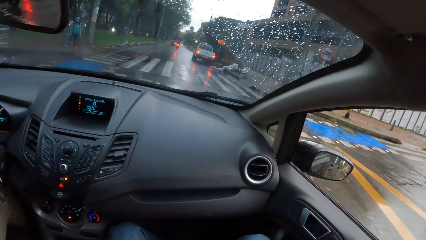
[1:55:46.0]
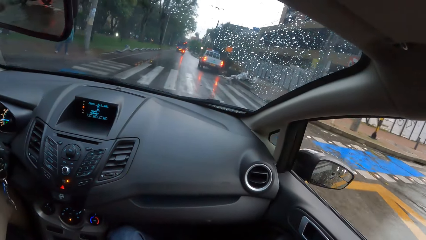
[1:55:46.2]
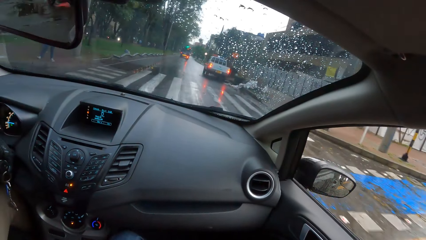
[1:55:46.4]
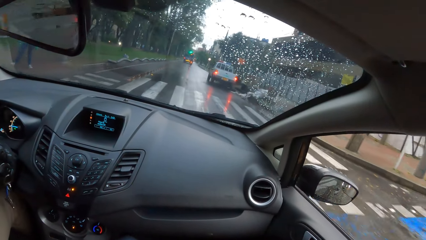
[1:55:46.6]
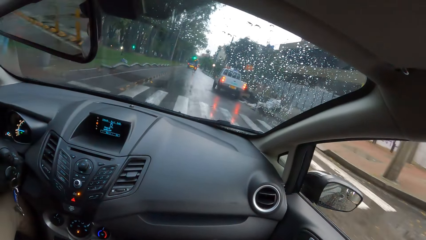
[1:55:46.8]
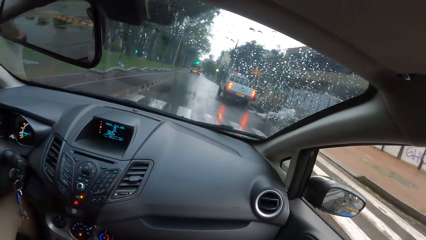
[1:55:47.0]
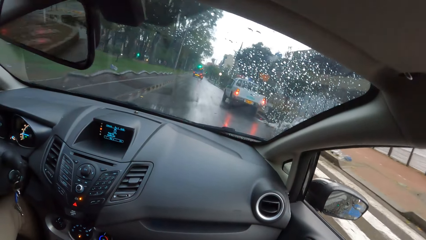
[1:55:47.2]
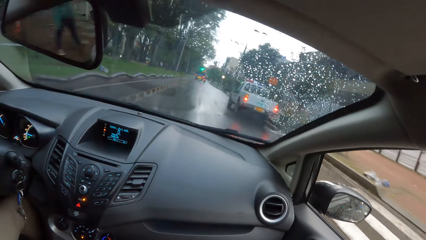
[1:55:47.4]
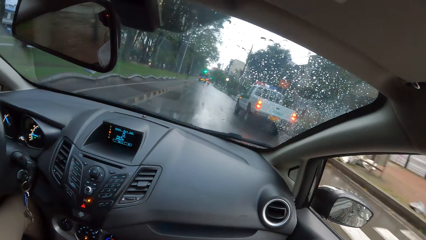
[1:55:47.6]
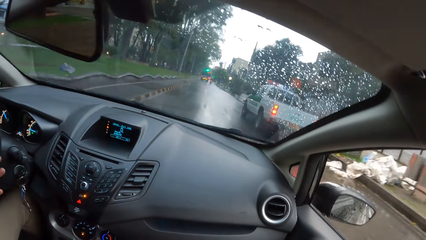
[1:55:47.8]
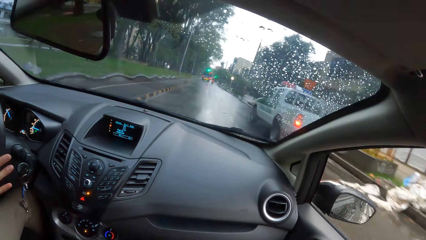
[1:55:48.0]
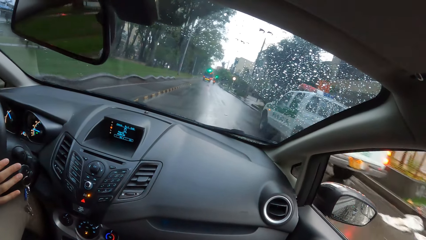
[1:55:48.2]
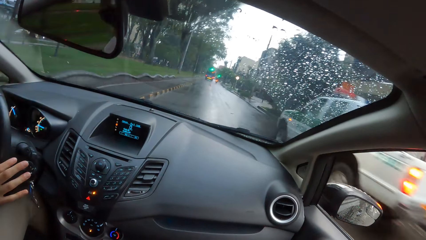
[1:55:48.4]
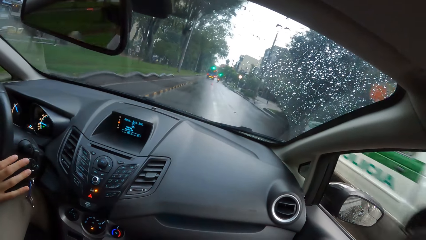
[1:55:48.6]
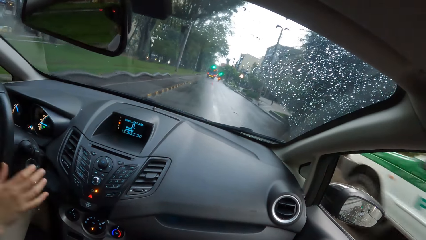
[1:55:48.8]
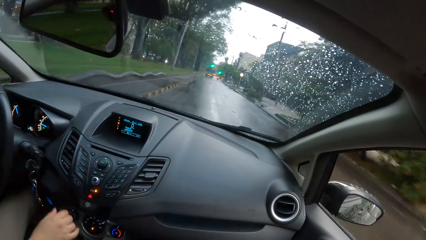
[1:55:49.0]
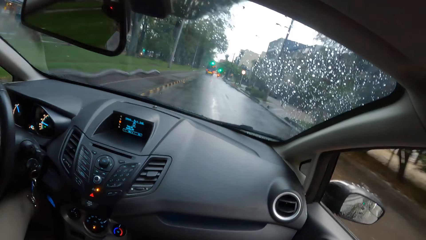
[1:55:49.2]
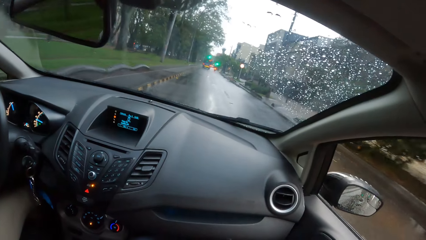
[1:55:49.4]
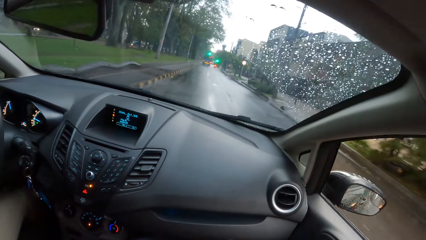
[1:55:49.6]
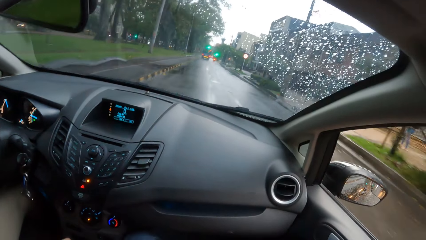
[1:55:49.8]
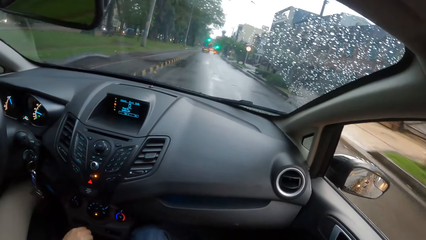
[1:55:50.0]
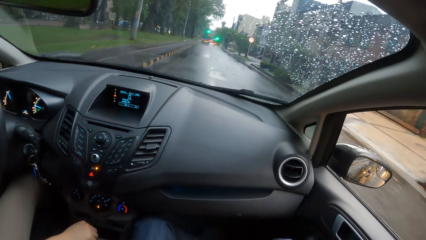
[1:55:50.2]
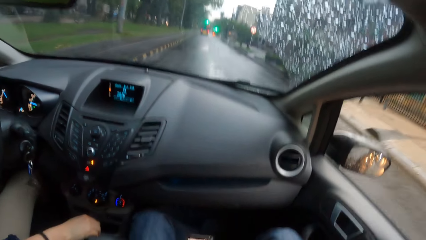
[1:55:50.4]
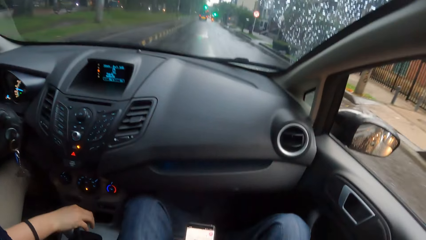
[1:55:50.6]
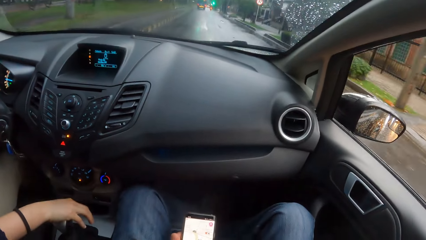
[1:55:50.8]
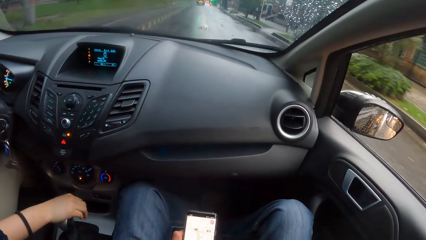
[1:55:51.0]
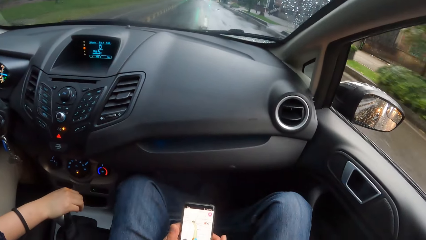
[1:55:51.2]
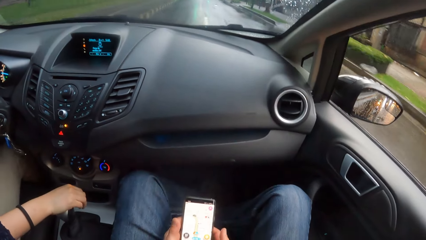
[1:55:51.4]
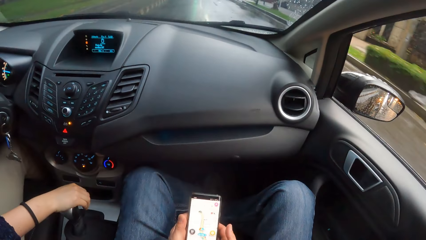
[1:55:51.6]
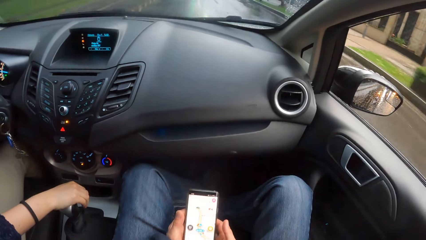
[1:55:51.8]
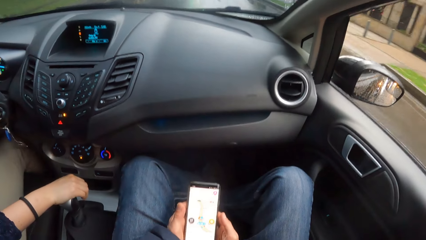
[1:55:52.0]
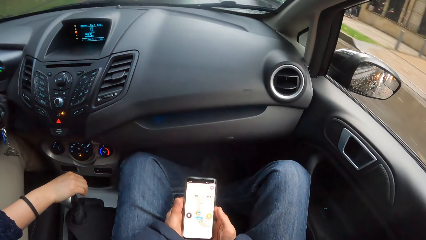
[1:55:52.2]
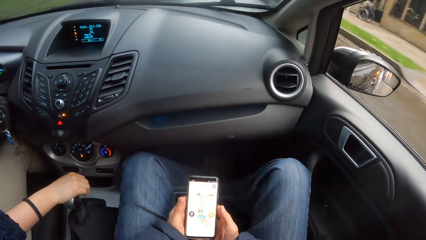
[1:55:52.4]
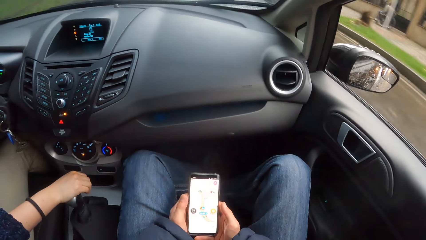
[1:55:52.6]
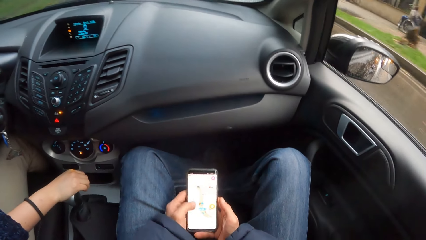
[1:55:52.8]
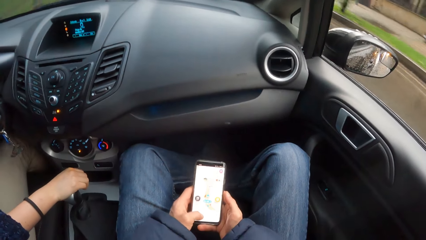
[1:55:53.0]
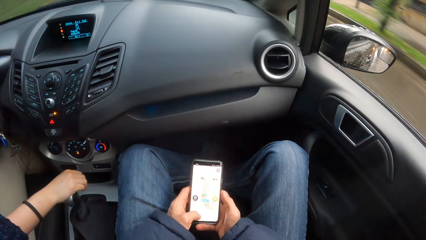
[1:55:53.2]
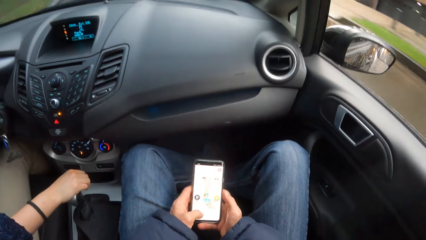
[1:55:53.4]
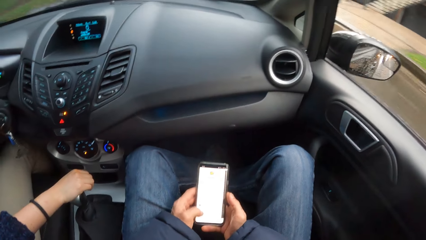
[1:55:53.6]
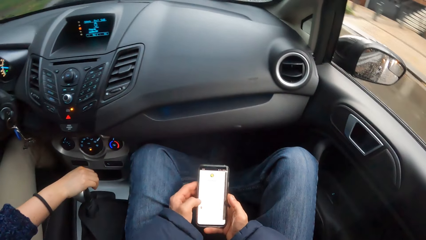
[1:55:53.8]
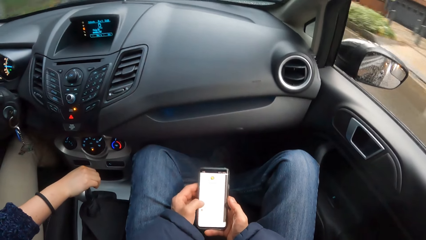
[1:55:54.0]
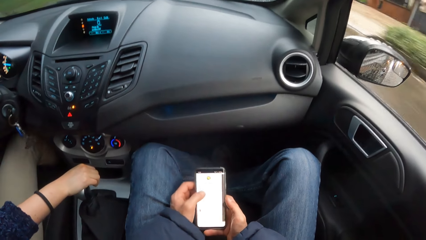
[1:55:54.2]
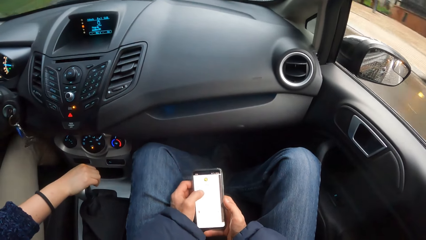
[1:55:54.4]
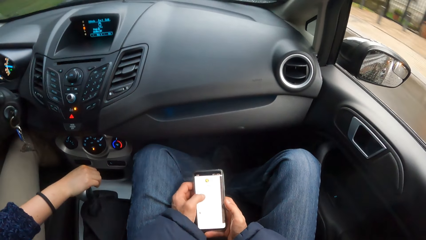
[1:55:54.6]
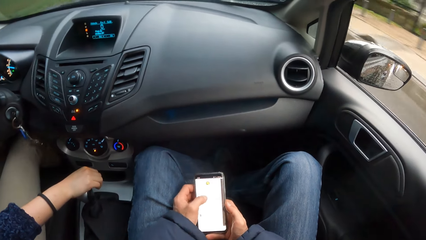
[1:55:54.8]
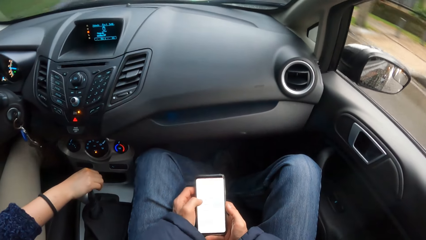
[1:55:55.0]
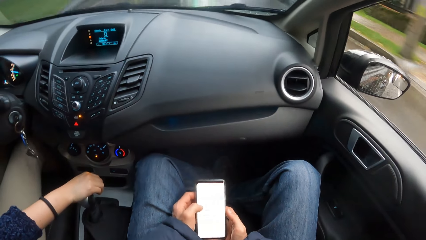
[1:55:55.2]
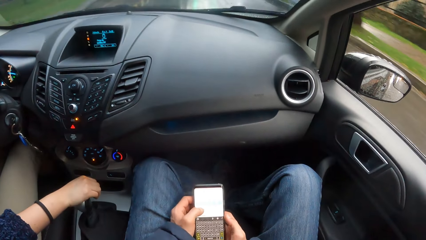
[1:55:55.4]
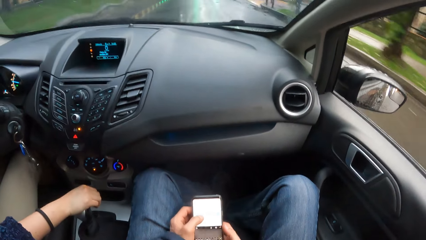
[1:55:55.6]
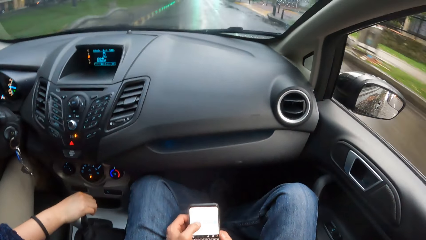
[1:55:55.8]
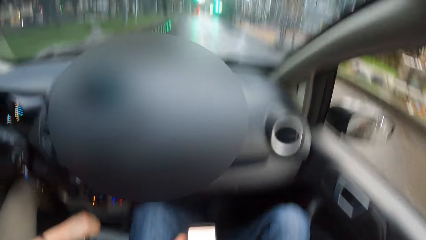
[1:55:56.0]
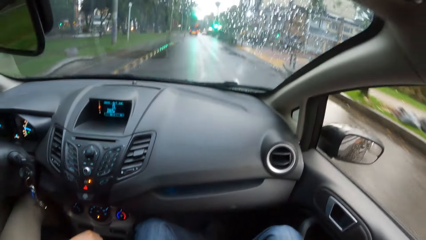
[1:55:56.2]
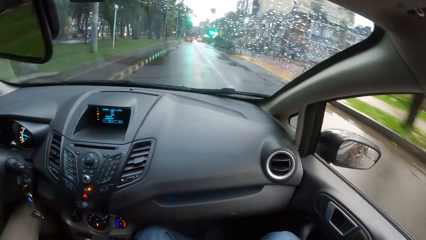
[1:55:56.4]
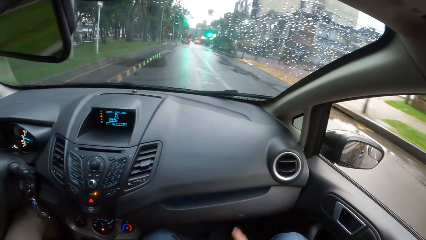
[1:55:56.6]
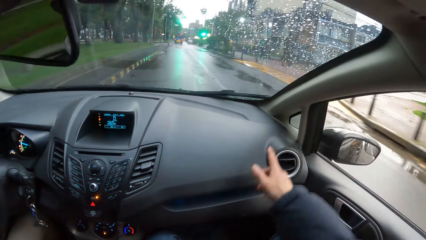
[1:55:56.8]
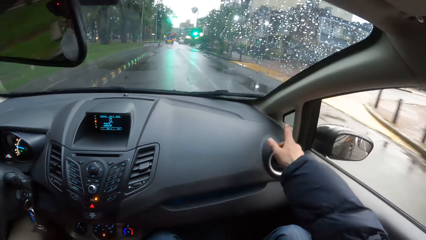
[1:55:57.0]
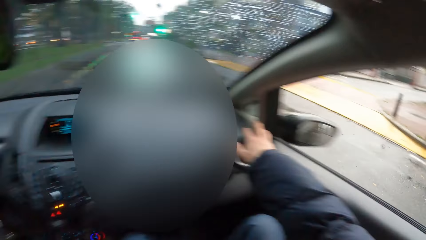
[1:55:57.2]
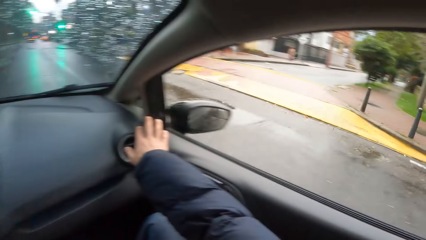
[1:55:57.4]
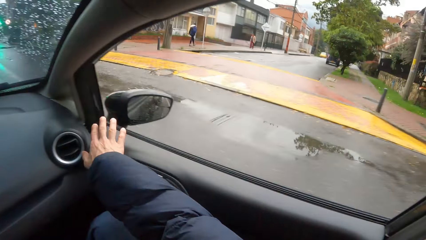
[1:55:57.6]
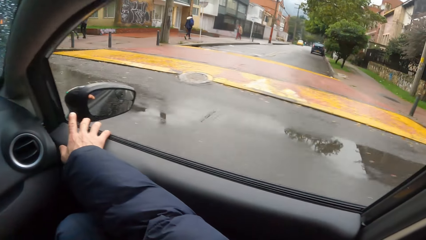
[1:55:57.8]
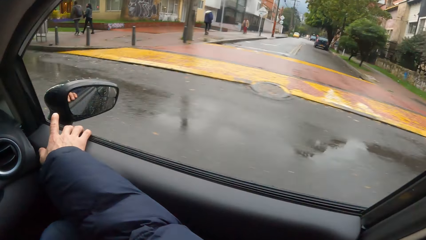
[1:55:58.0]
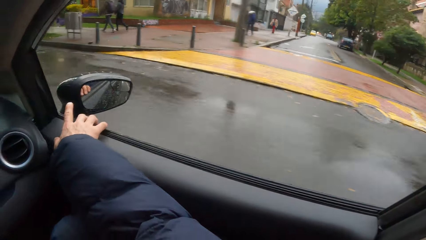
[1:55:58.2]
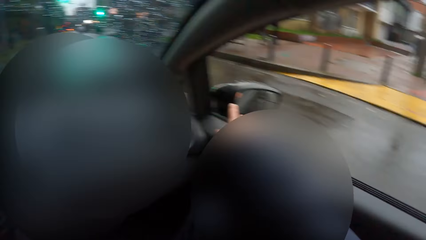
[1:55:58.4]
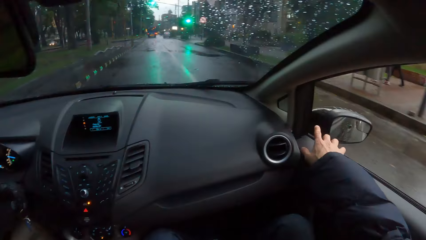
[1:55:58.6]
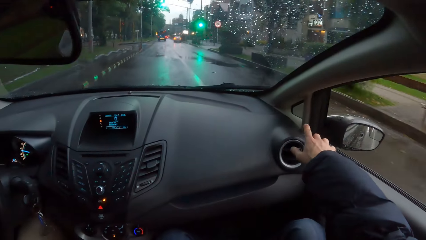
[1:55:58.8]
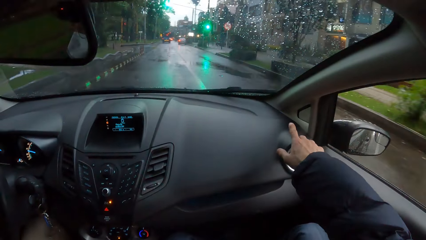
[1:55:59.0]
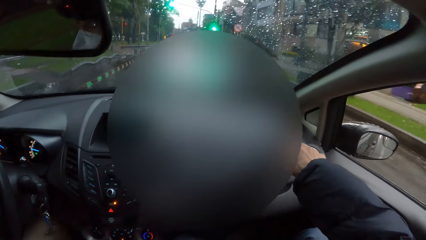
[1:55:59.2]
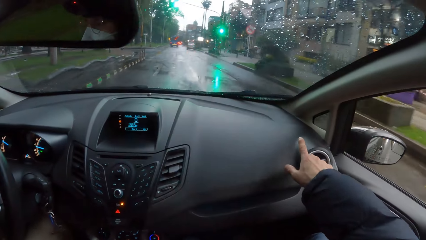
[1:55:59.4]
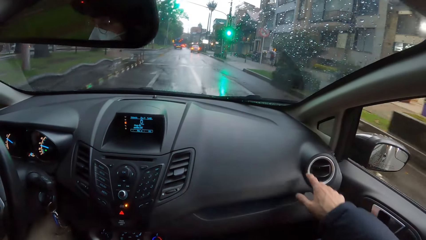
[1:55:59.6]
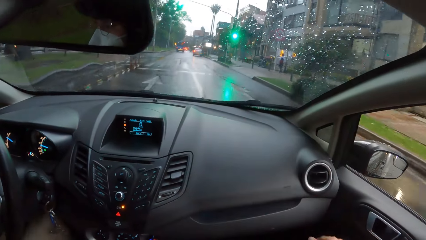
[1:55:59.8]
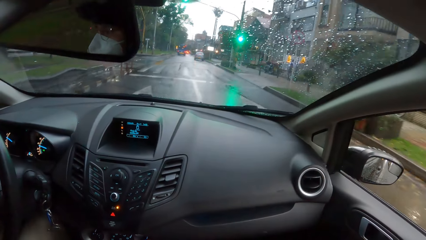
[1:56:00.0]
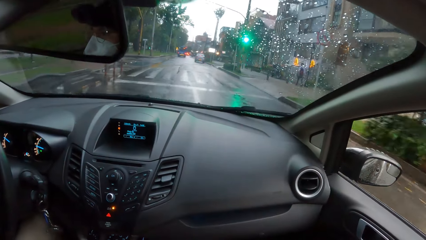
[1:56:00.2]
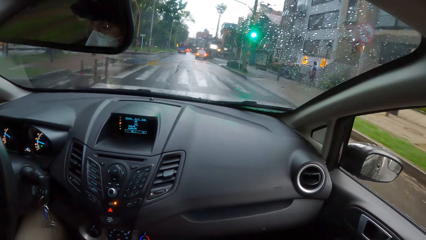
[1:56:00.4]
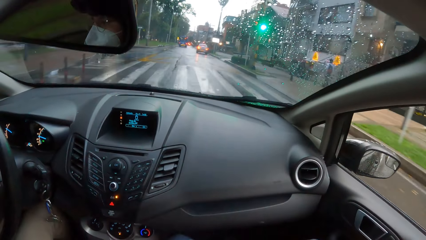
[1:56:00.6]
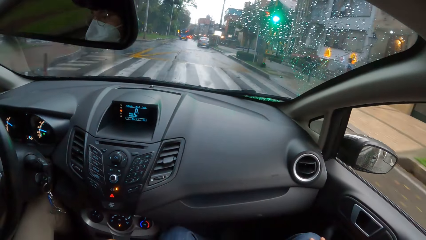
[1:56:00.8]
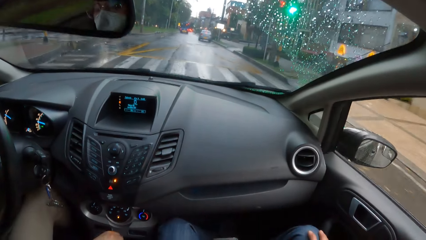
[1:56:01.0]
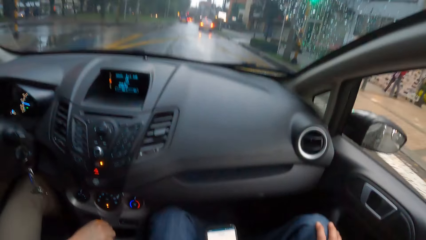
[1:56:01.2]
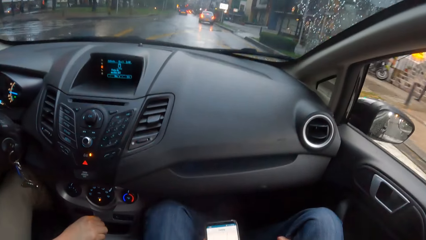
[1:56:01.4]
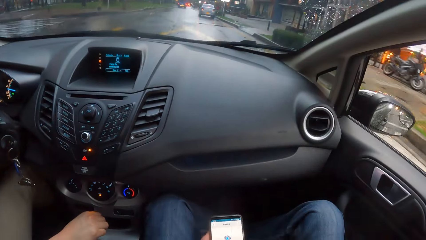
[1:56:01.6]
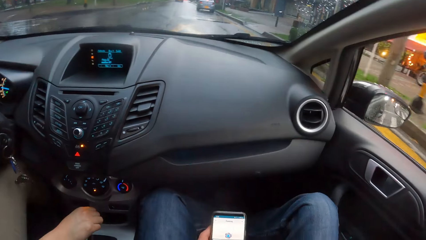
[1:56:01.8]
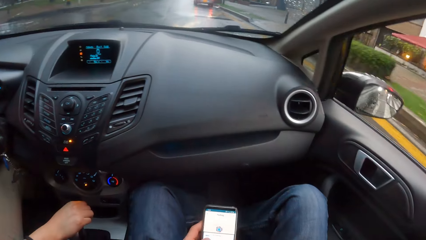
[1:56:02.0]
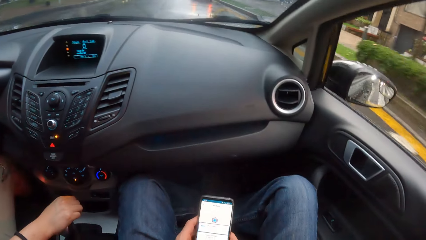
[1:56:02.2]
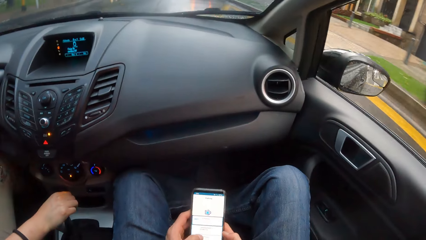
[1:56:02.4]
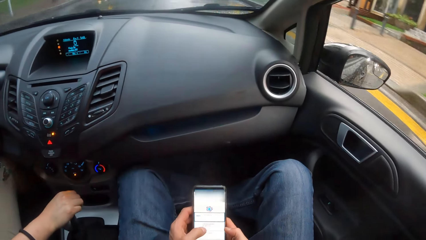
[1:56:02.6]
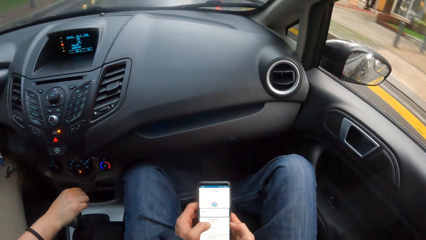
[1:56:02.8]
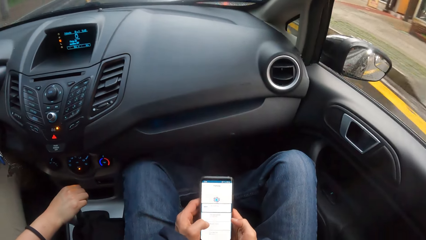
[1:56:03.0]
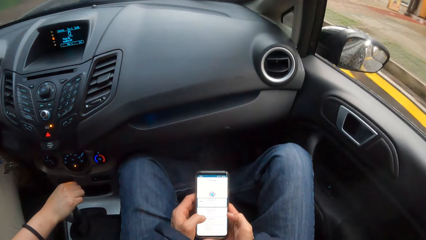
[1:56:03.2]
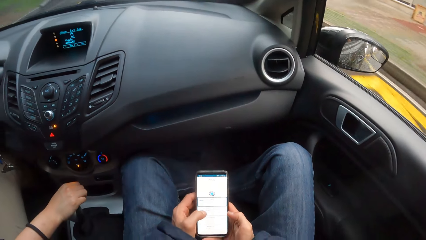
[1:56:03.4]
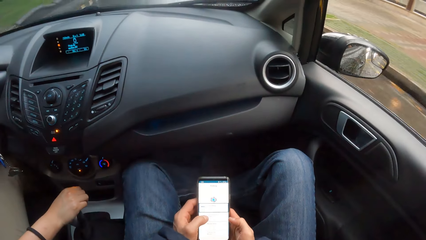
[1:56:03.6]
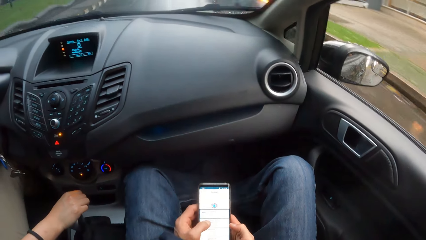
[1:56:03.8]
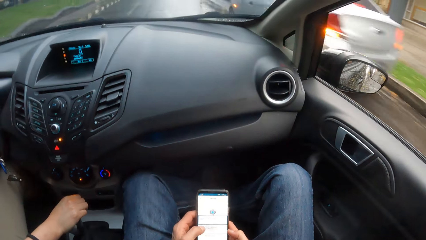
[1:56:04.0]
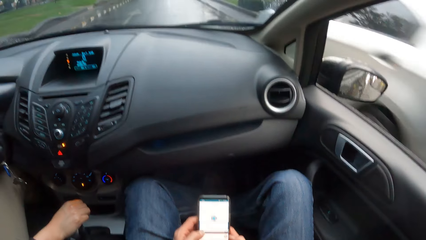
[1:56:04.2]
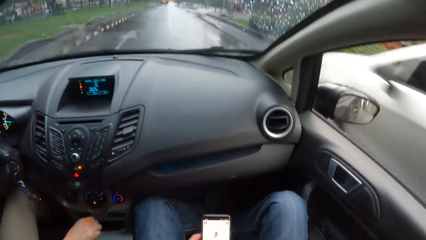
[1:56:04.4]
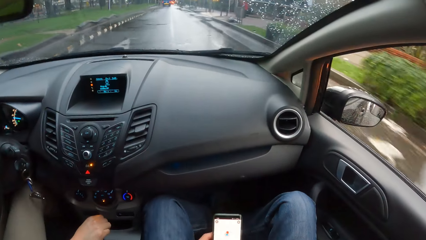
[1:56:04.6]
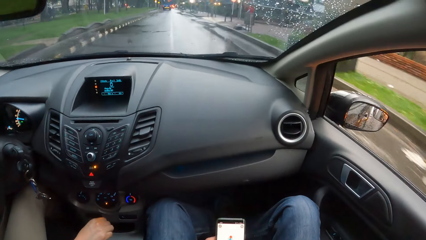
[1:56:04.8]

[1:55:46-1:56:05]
The woman lifts the hand, holds the gear with the hand, operates the car gear with her right hand, and drives the car. The camera wearer gesticulates with his right hand. He holds the window with the hand and removes the hand from the window. The woman drives the car. The camera wearer scrolls the phone on the hand. He operates the phone with both hands.
